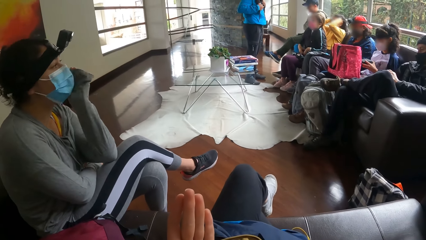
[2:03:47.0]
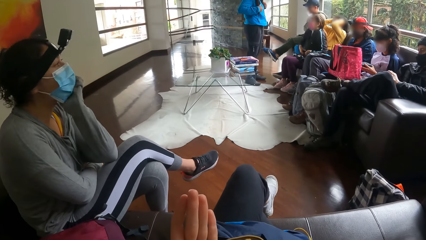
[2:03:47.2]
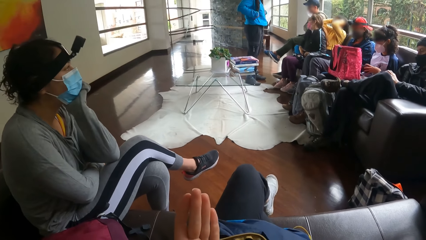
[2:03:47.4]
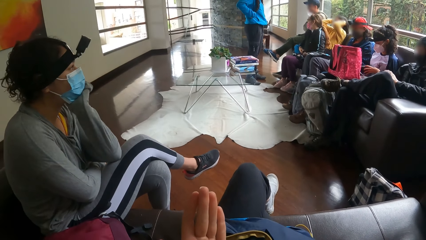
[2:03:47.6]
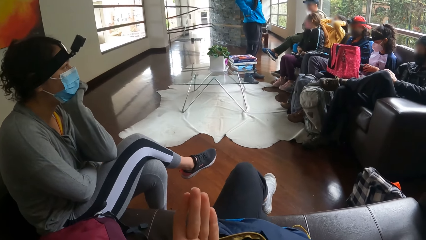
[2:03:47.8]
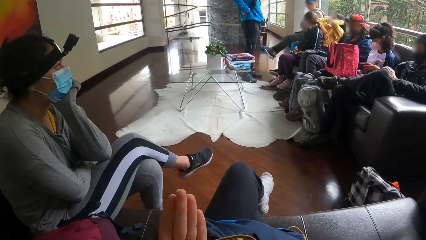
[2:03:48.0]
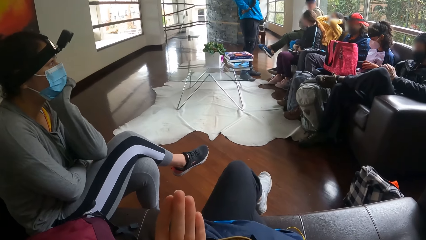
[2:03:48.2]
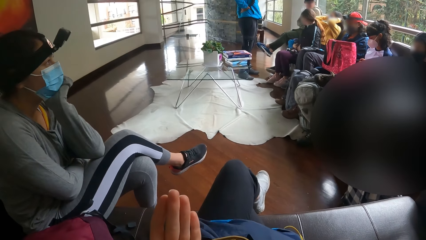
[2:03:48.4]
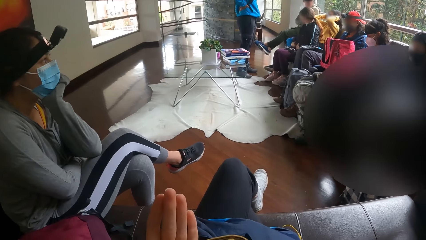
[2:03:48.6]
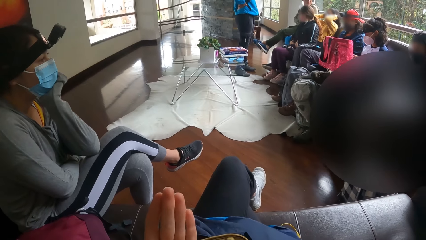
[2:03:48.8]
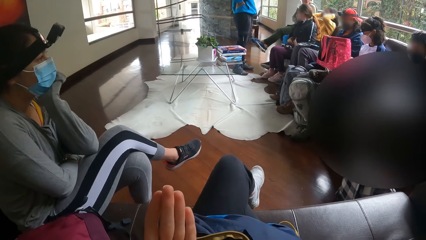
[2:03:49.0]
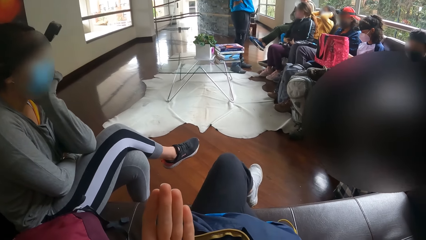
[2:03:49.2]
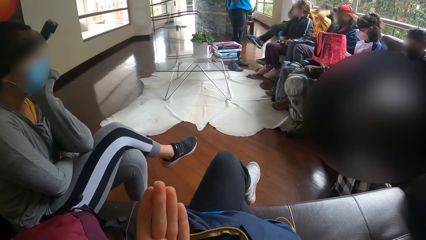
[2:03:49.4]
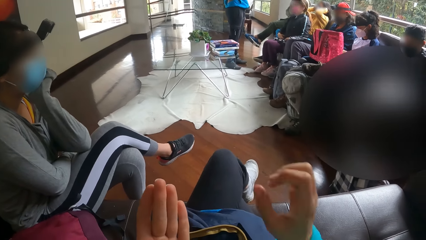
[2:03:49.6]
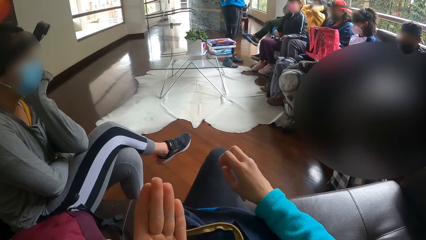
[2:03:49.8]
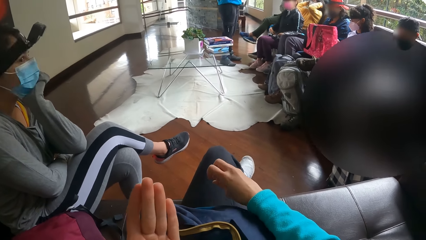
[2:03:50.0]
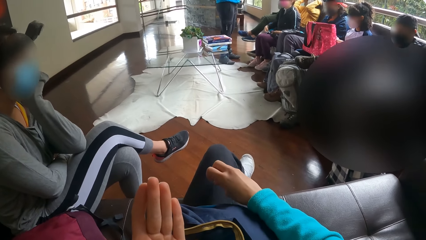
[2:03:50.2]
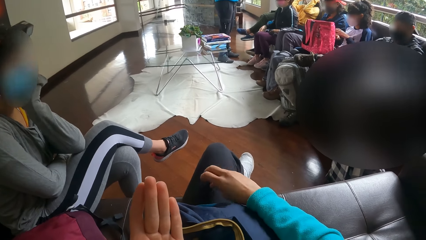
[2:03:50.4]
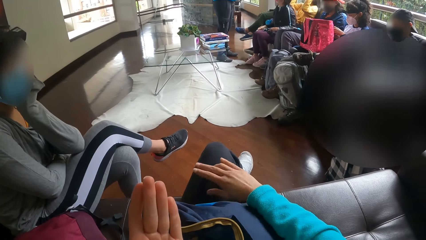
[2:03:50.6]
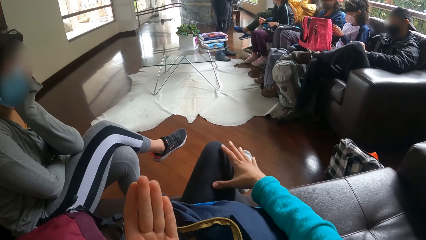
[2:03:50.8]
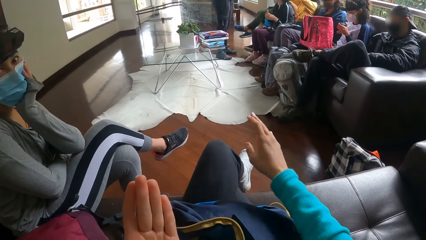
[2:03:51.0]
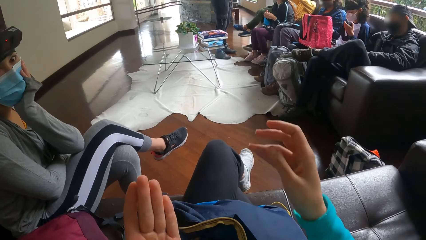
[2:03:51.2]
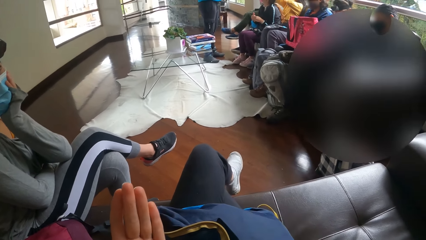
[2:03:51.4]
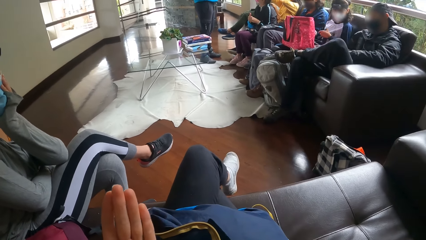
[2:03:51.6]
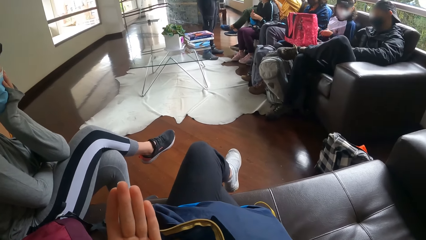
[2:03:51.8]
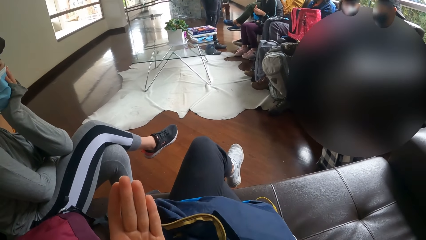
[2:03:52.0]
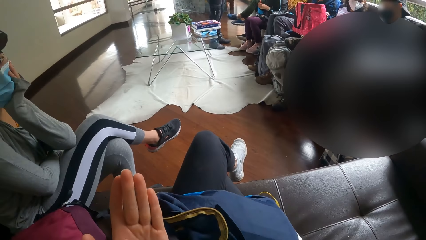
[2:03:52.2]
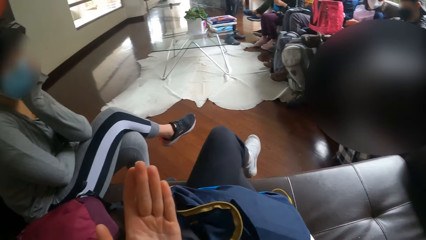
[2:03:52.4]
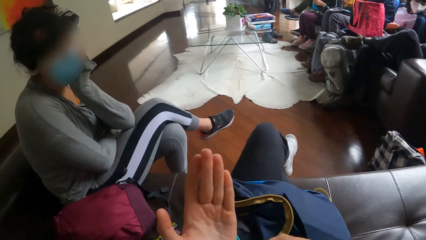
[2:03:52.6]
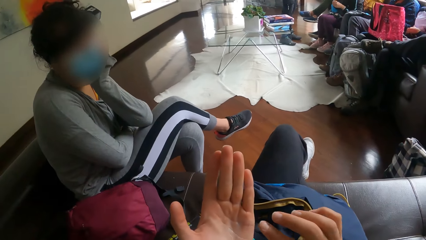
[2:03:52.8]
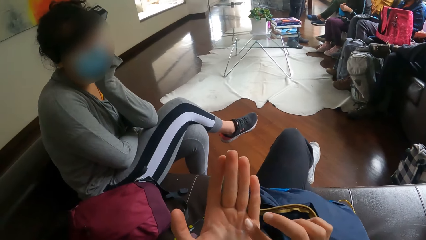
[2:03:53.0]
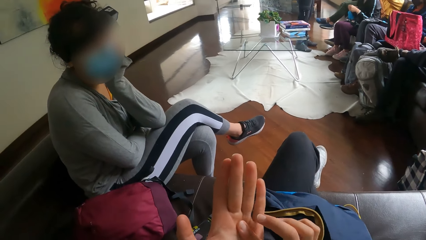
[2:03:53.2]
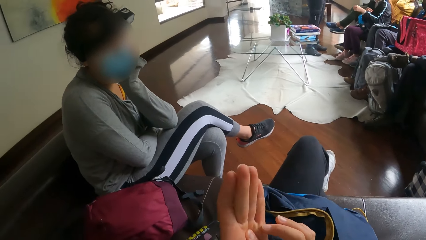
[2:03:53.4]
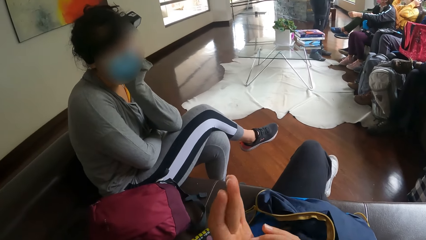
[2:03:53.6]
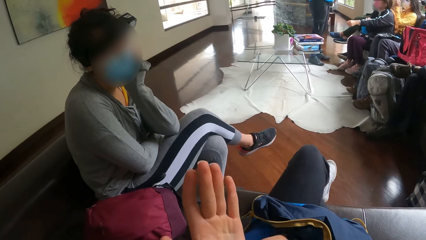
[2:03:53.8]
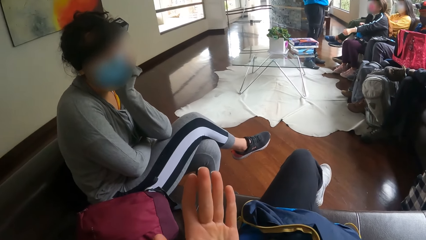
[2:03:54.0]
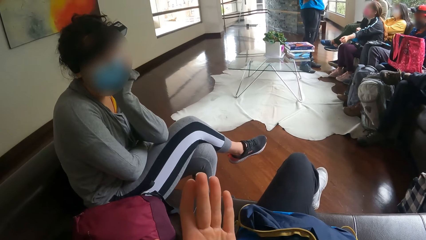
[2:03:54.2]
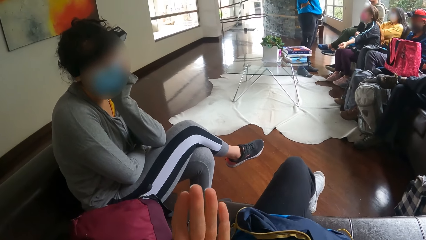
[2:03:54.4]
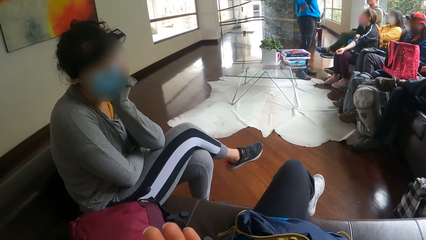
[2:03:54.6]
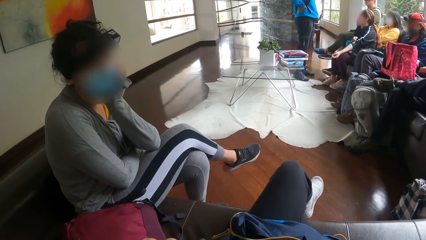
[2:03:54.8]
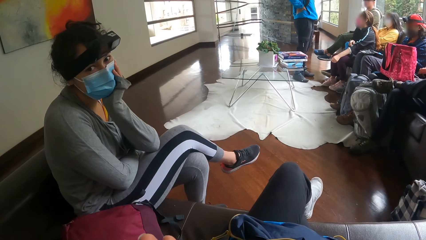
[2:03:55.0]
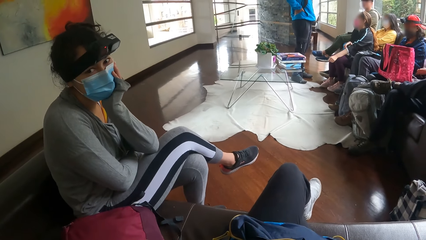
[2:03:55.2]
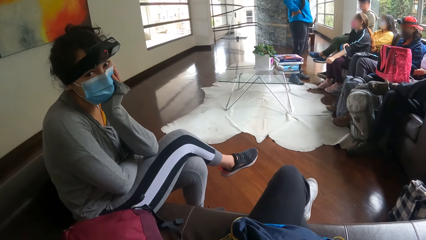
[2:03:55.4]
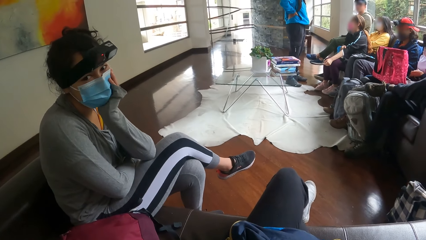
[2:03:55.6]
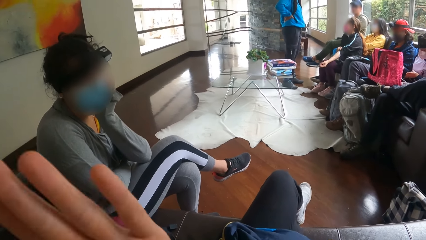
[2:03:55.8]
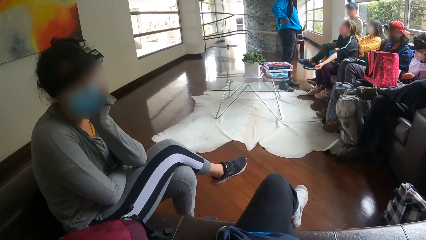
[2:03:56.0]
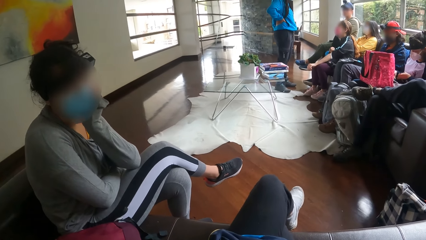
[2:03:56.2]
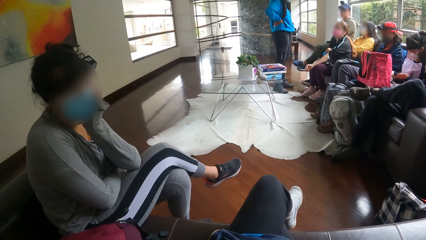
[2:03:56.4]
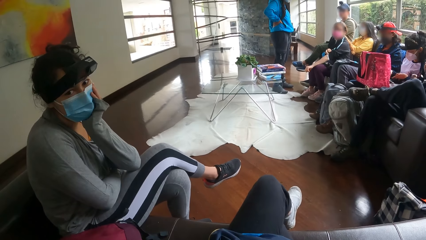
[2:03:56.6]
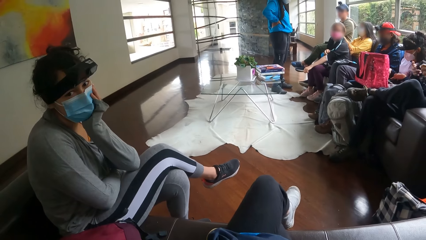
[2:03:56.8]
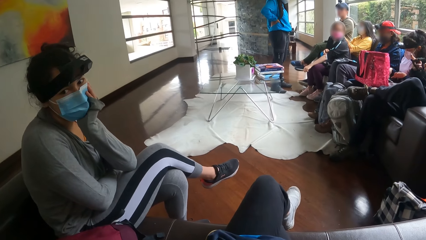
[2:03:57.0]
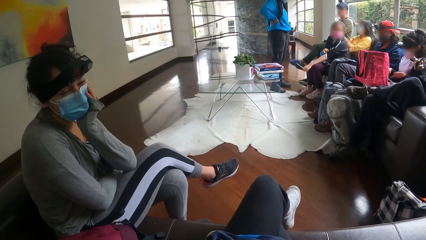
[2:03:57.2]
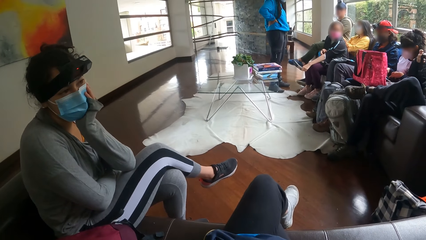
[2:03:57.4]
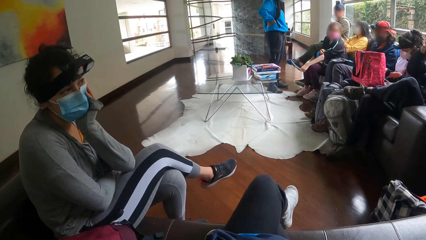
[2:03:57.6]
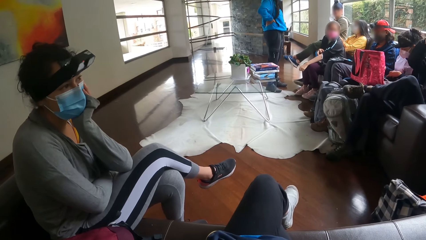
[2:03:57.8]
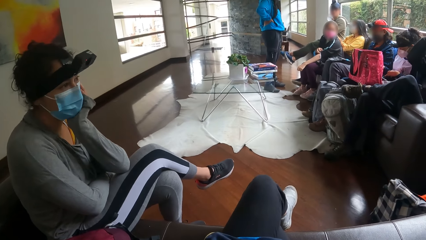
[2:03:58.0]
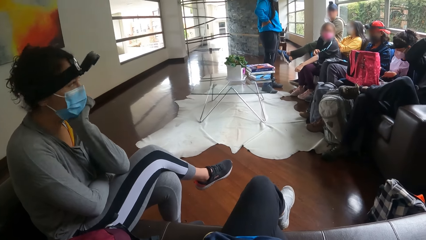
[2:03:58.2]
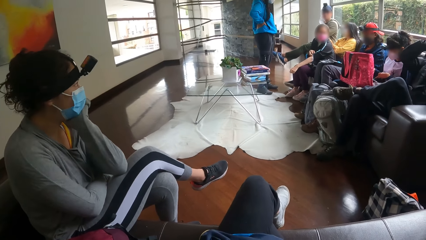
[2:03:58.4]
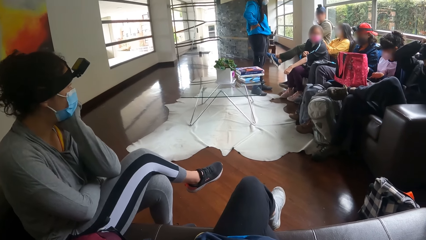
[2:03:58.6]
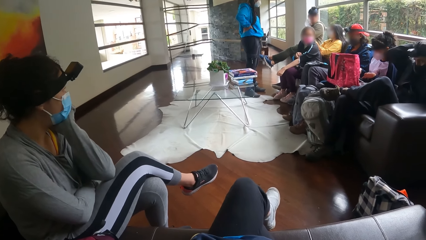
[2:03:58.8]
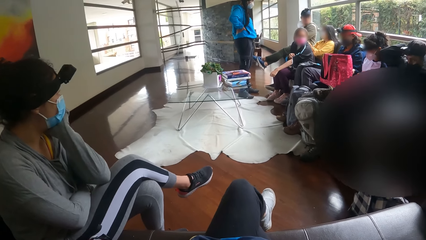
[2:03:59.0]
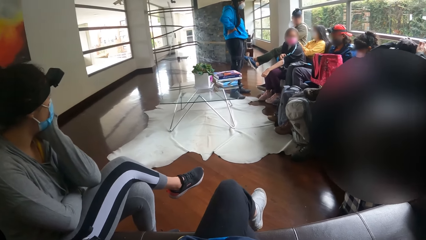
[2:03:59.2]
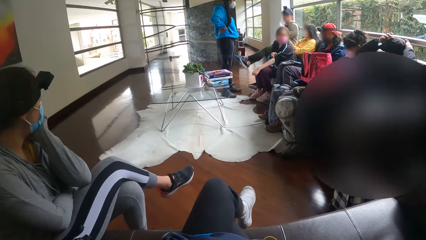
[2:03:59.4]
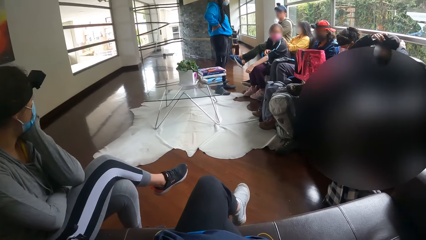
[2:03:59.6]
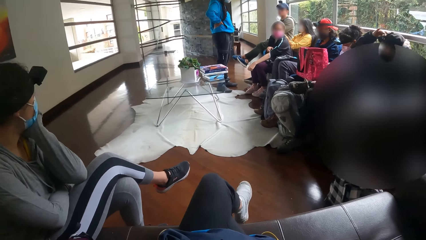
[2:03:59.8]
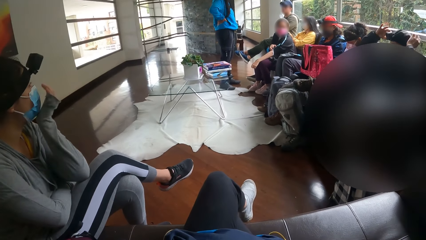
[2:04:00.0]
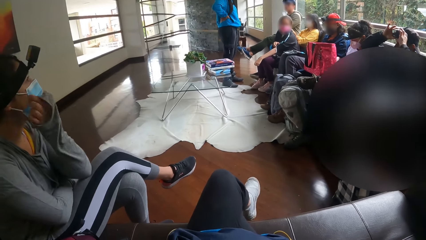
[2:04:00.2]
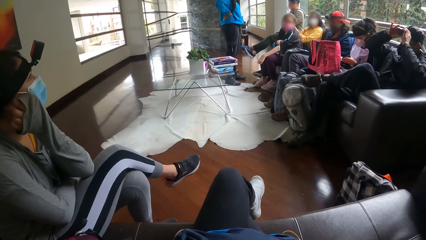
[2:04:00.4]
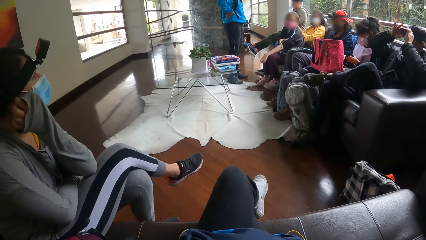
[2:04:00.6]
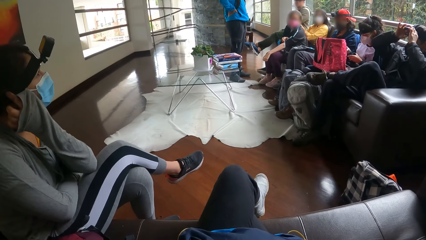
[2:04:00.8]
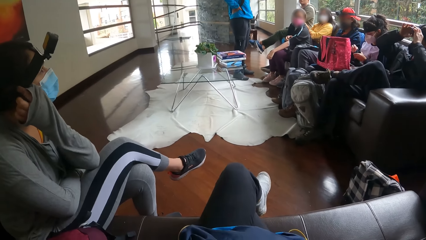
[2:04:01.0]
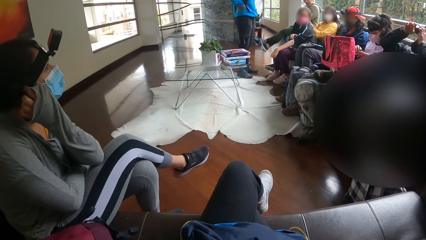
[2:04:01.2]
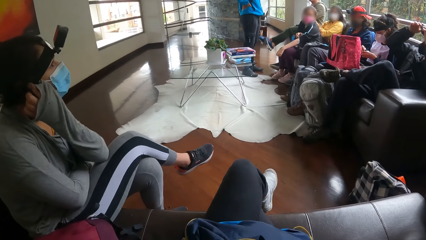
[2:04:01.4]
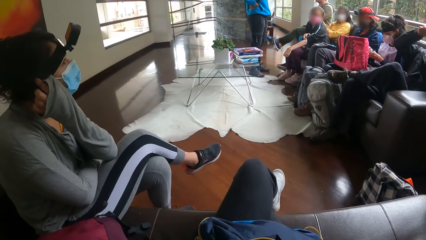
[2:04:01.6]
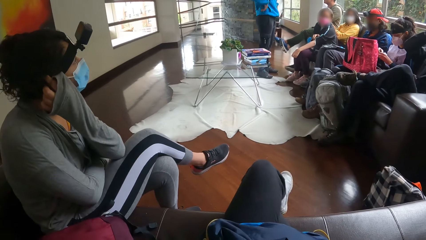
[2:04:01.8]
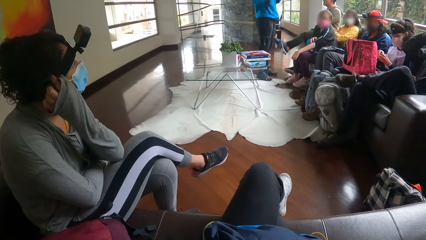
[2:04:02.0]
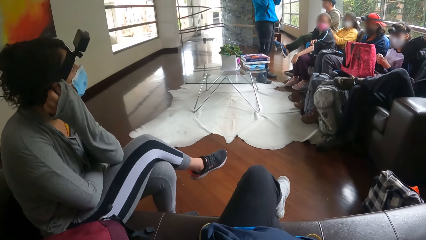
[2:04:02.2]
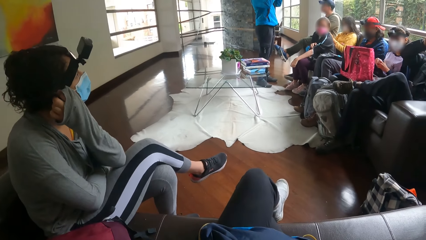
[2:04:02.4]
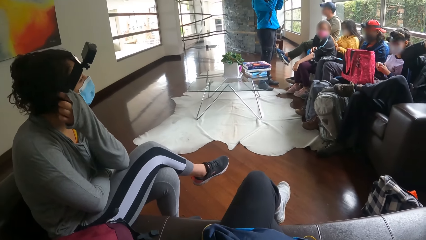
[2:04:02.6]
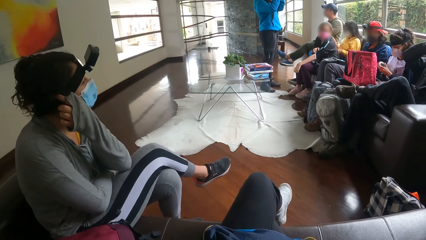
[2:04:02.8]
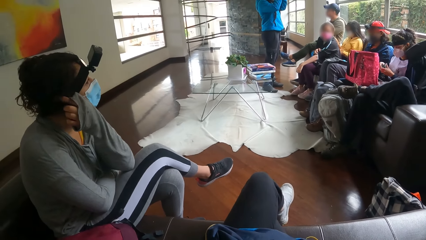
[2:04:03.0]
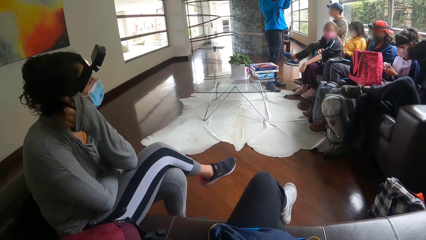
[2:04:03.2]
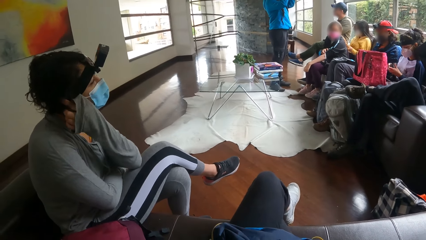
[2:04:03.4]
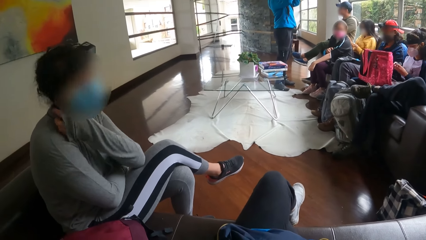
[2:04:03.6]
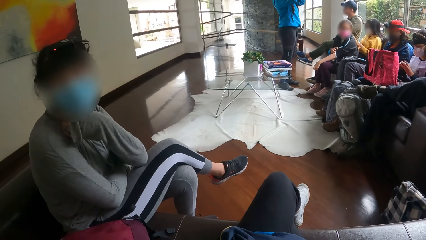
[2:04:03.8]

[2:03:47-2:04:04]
The woman rests her left hand on her chin. The camera wearer touches her lap. She dusts her leg with her right hand. She touches her face with her right hand. She touches the cream on her left palm with her right hand. She touches her face with her left hand. The woman touches her hair and adjusts the camera strap on her head with her left hand.
